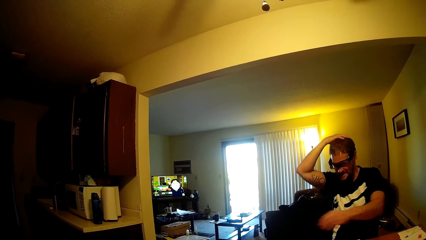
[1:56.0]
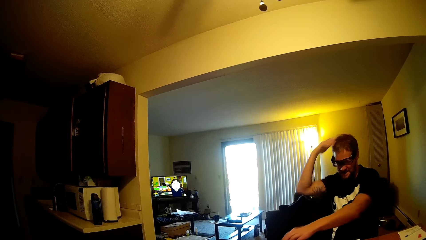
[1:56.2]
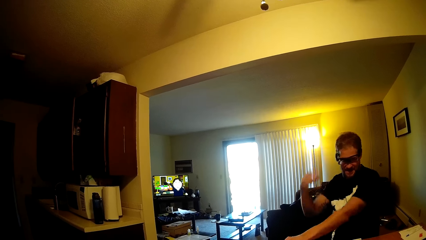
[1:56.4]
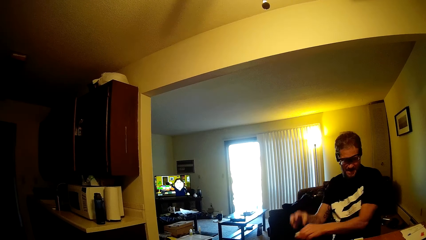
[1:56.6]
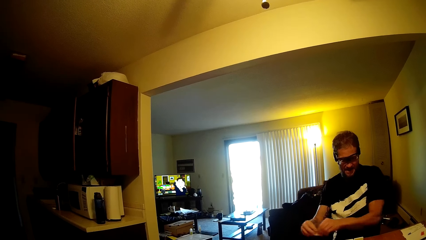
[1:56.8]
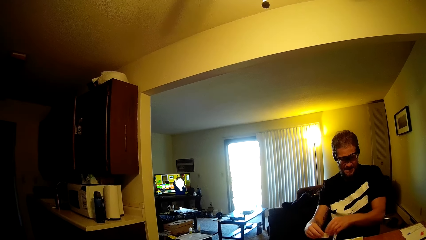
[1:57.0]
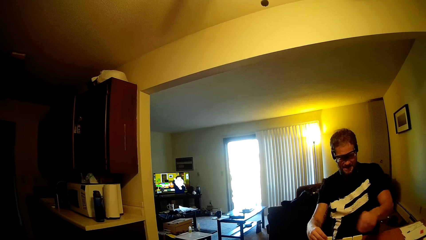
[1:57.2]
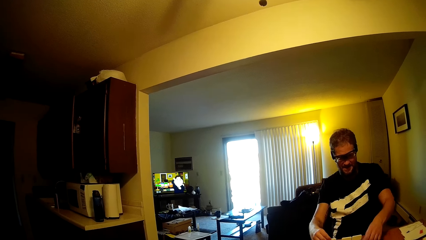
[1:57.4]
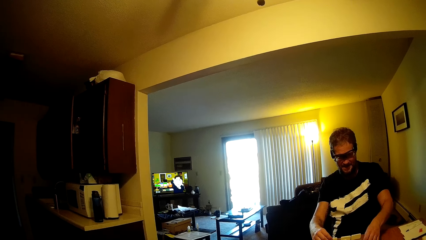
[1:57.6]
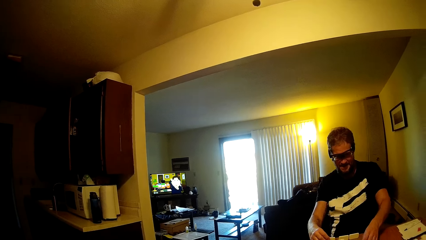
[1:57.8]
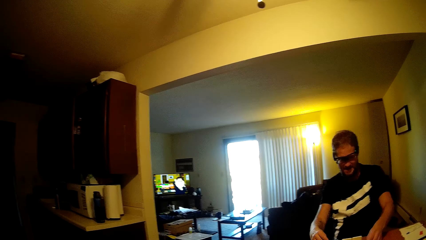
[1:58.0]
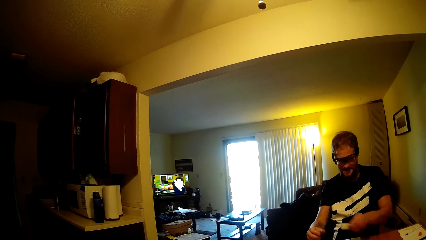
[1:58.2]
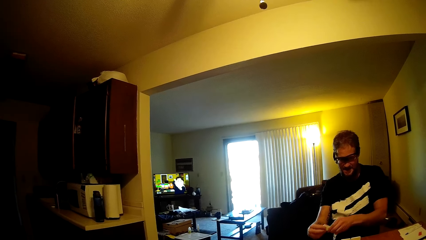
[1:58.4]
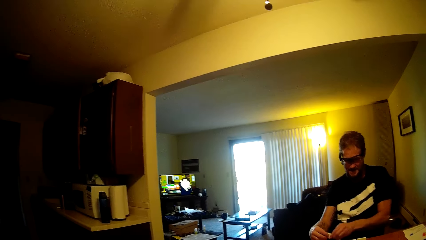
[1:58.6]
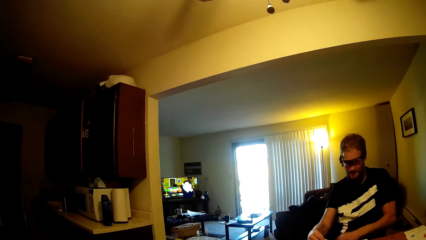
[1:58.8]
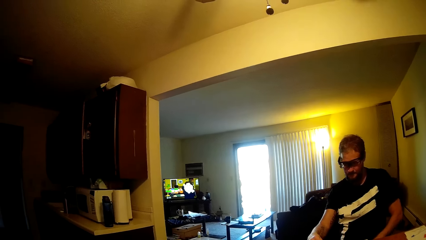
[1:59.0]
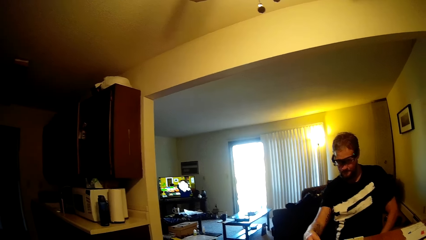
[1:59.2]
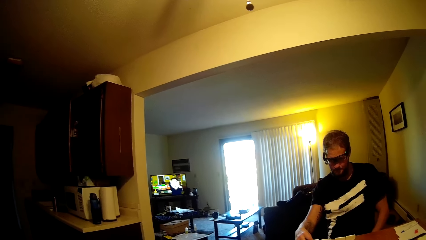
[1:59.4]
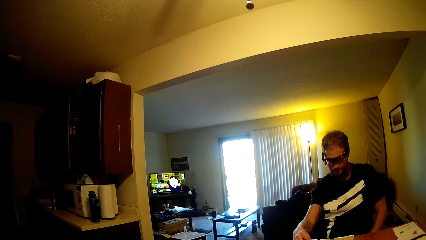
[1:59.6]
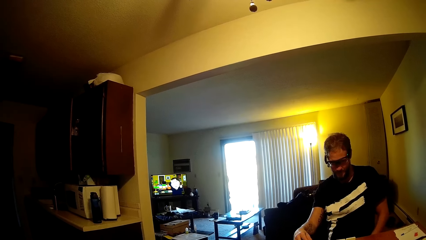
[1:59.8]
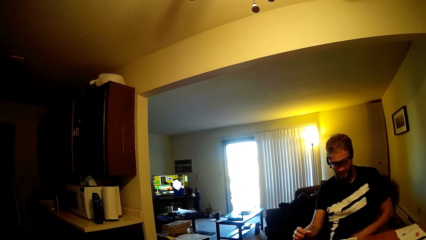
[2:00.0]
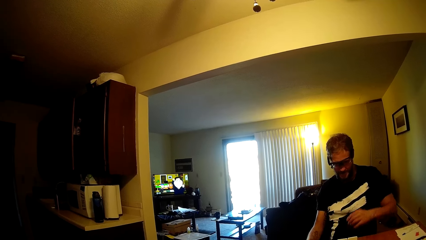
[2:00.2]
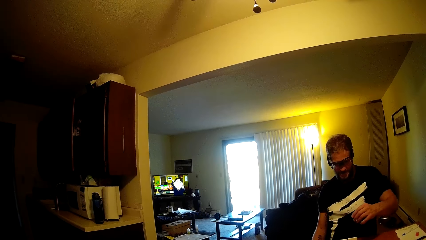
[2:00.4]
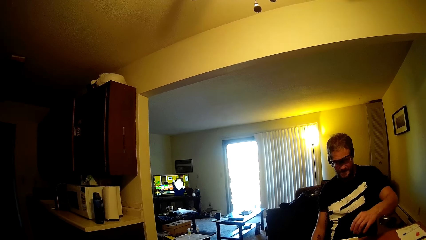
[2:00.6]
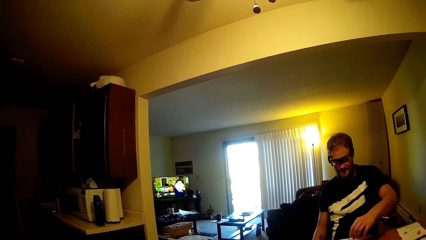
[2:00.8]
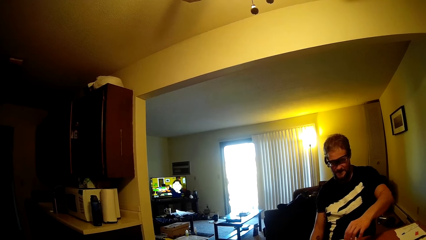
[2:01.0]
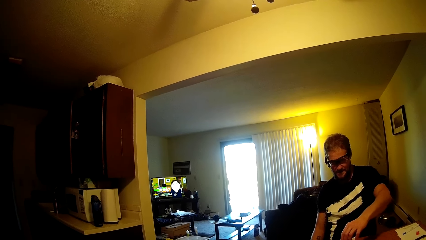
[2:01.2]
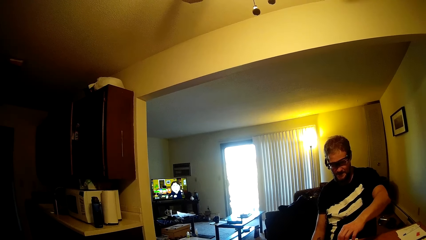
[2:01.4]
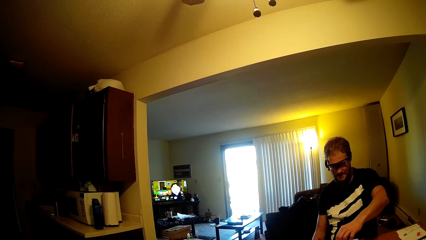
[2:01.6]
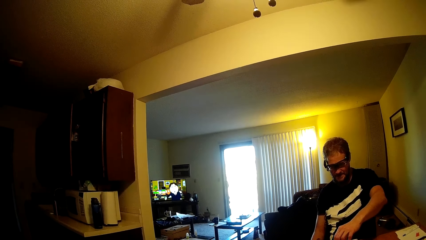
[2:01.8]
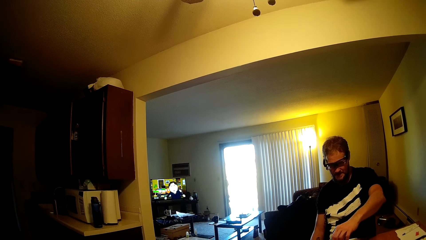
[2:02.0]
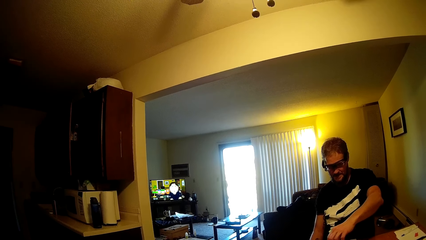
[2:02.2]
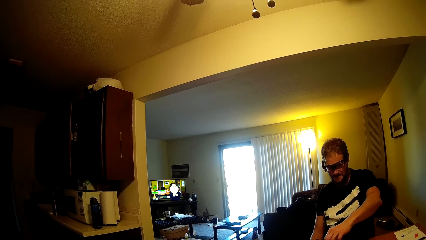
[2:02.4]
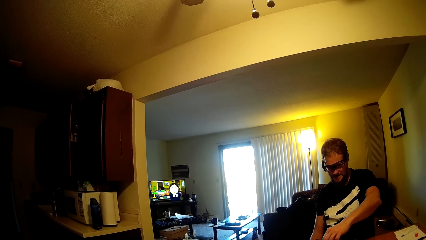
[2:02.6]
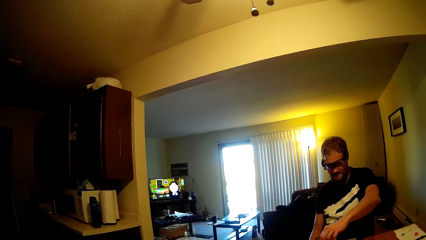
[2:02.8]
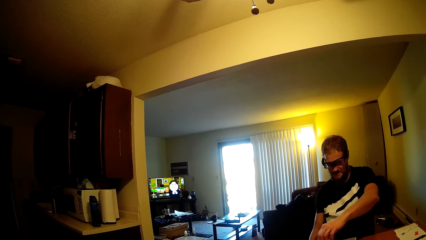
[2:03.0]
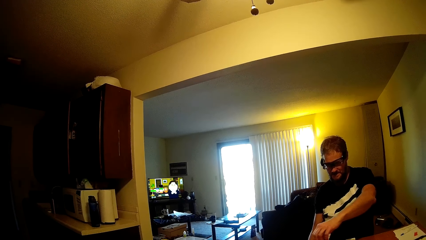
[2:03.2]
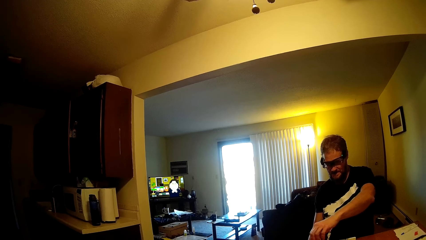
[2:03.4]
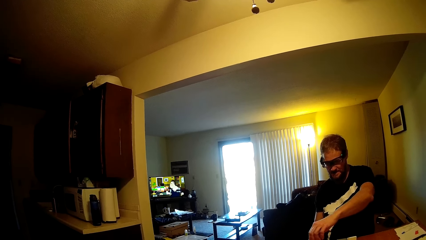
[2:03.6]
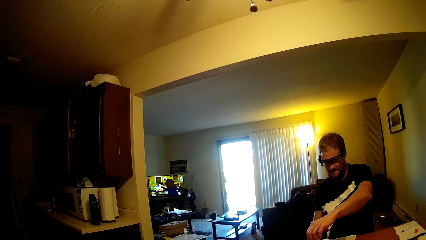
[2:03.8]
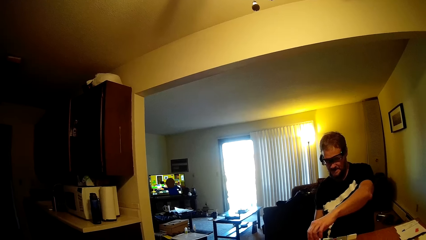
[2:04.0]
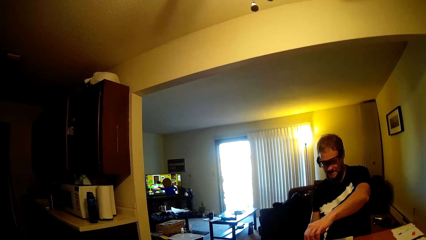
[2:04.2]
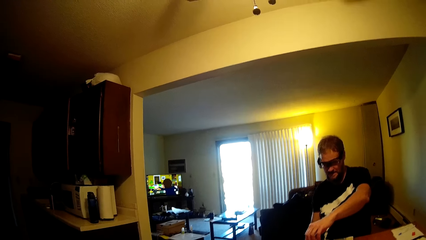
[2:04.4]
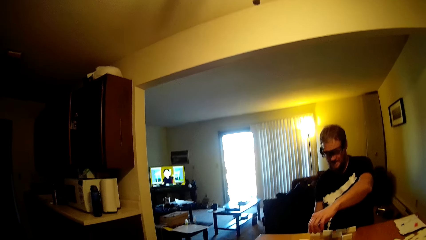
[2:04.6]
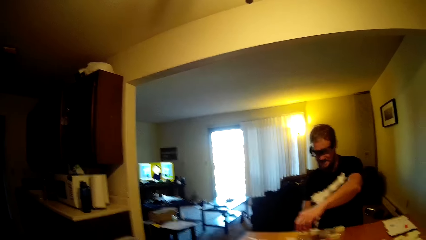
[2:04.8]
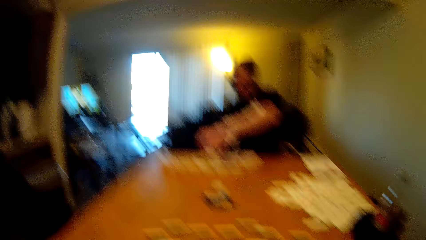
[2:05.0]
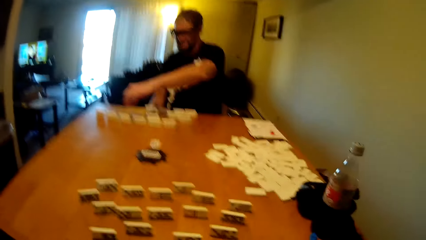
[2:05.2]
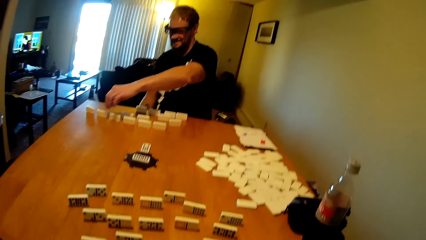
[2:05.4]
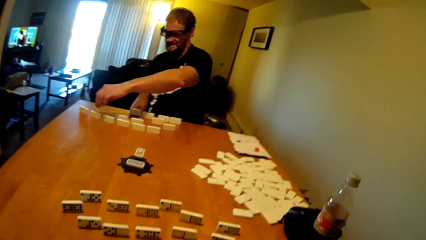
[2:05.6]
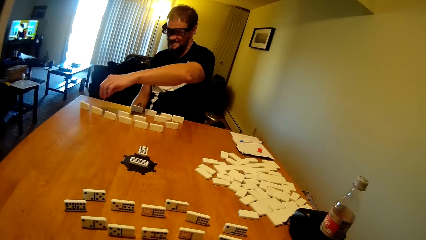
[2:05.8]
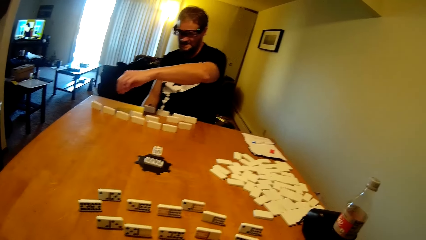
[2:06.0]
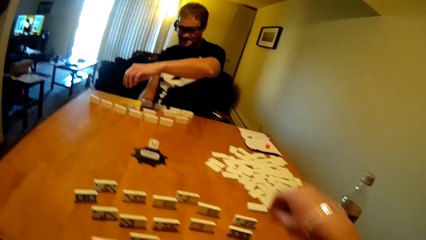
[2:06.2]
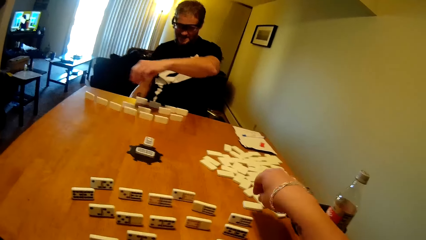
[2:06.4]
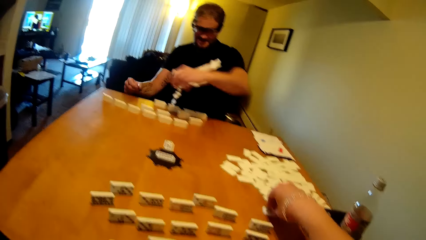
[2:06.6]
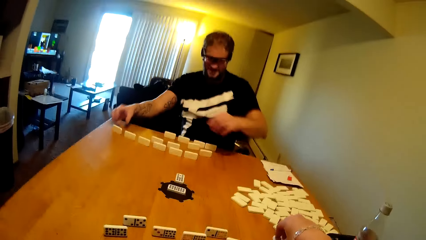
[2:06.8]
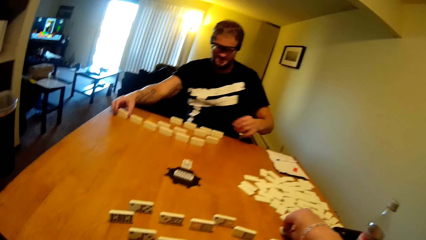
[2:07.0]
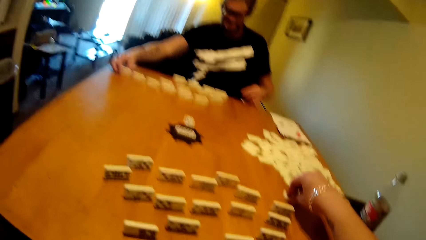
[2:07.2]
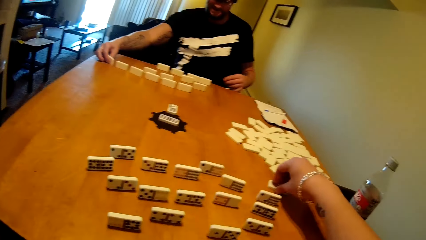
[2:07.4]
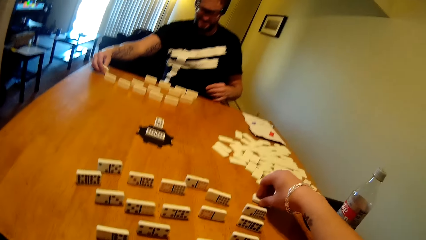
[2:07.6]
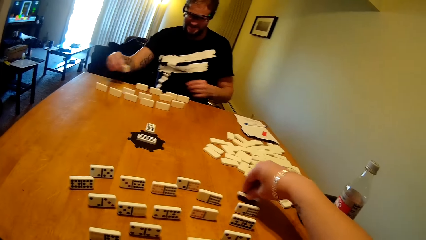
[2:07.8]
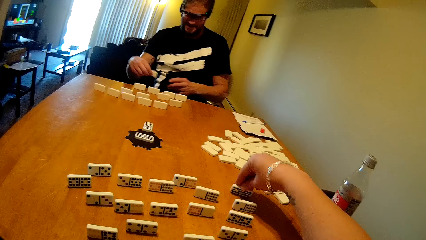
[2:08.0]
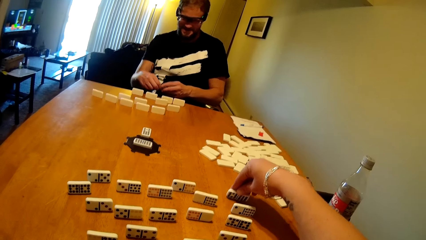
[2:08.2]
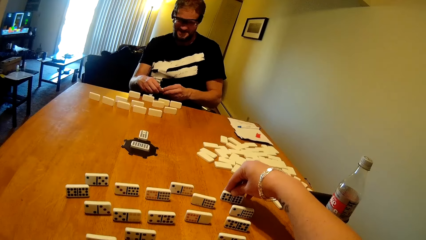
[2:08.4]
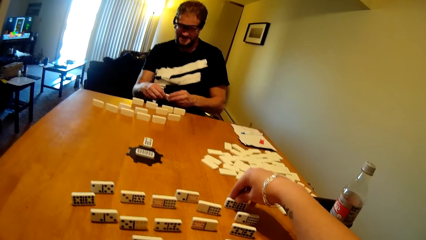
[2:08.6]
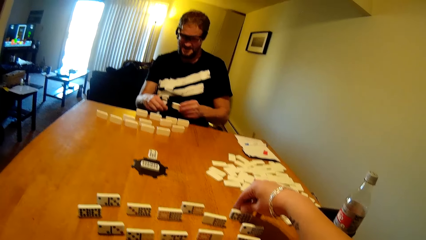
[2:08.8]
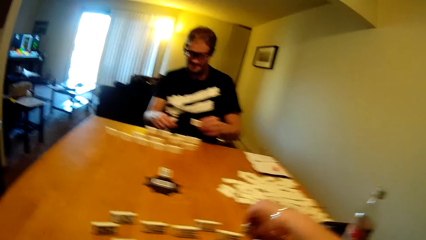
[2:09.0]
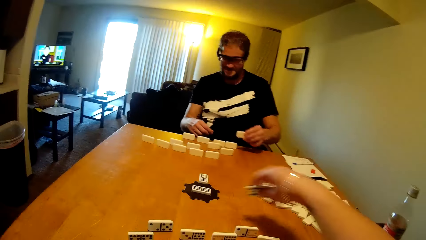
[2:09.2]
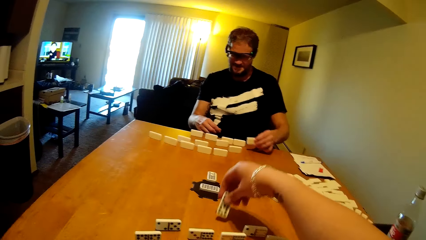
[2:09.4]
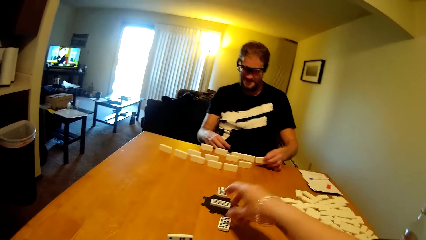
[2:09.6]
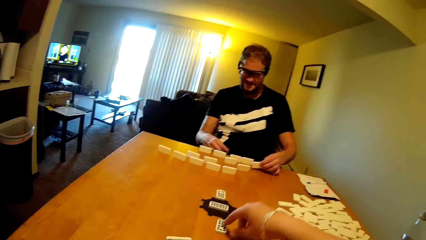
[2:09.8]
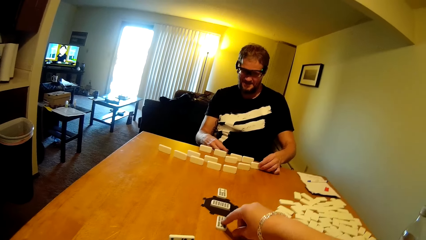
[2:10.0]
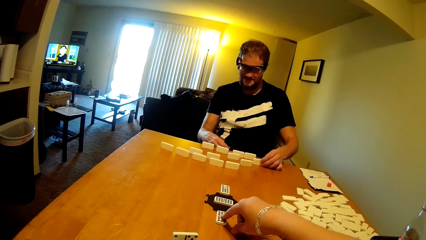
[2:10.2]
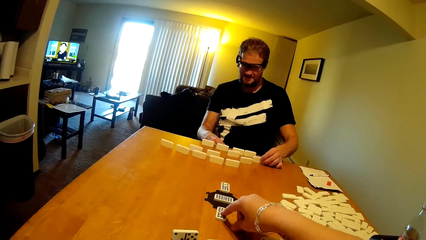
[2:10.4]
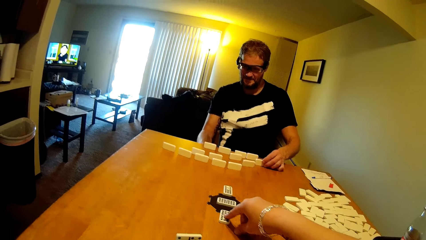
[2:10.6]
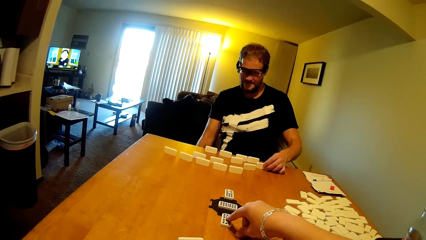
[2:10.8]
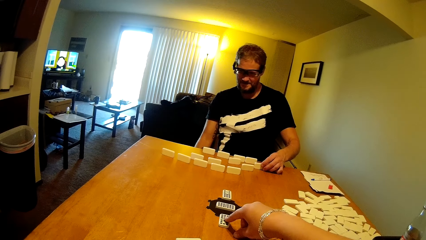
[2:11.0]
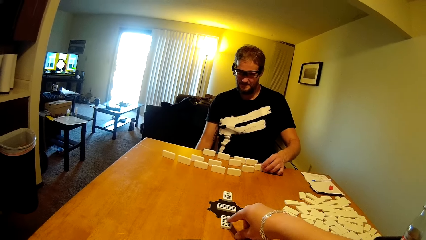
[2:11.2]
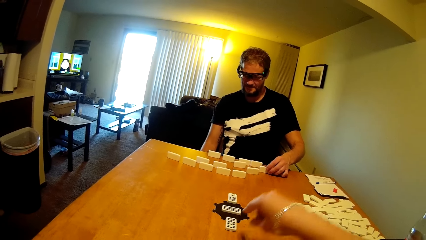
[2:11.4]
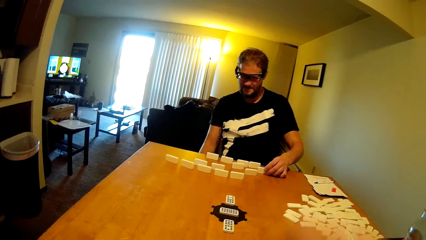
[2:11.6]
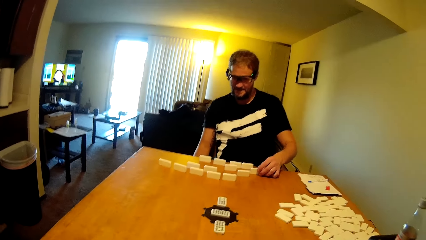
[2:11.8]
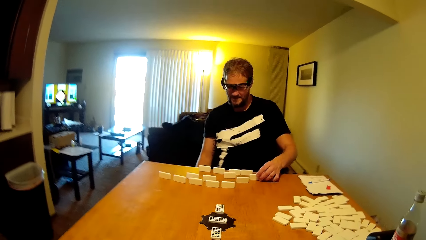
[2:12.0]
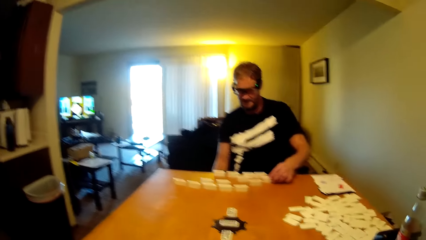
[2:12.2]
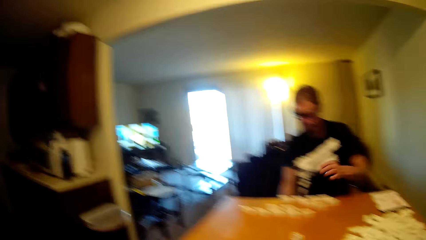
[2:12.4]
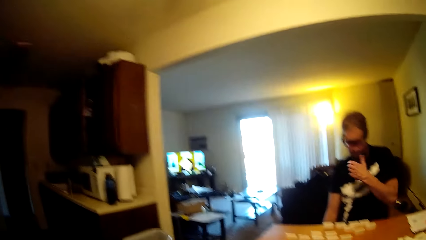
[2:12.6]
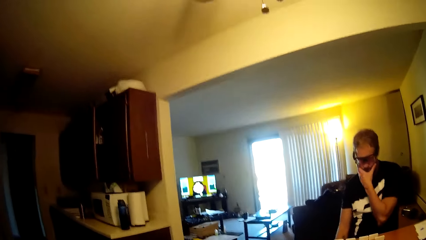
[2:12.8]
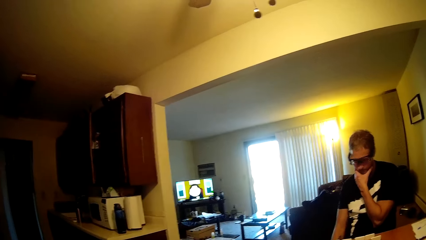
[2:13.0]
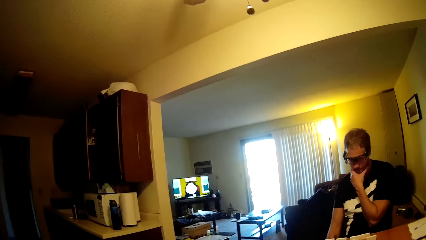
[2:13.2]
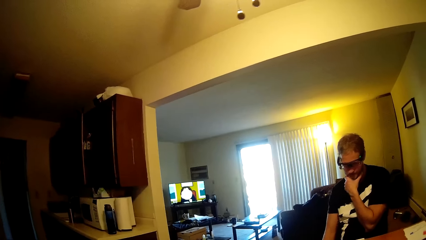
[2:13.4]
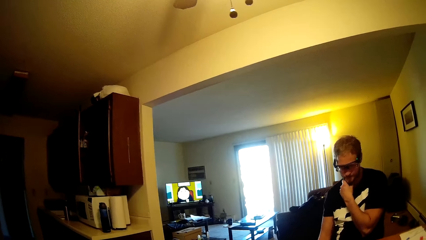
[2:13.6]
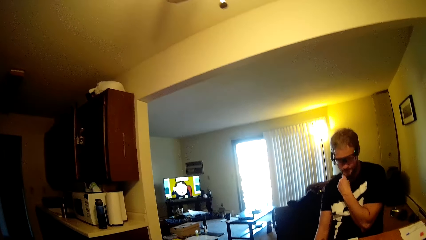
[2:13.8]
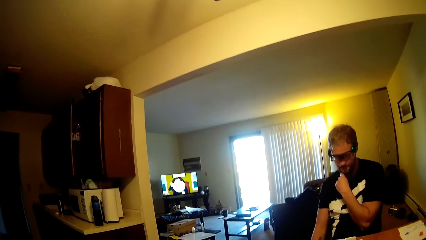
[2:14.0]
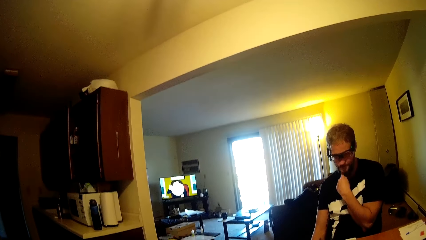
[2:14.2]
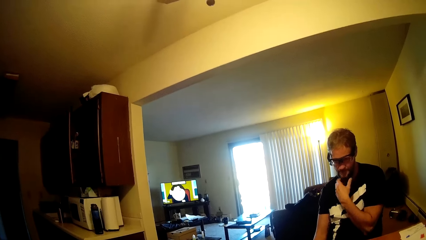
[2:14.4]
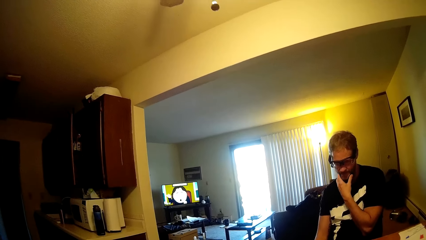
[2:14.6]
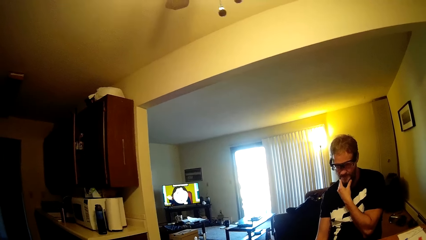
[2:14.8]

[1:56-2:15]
A person takes the dominoes card. The person puts the dominoes card on the table. The person talks to the camera wearer and takes the dominoes card. The camera wearer takes the dominoes card. They play the domino tile and put the dominoes card on the table. The person talks in the room. The person holds the chin and touches the face.
